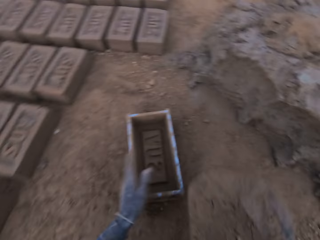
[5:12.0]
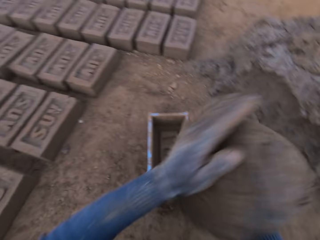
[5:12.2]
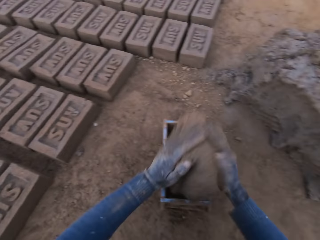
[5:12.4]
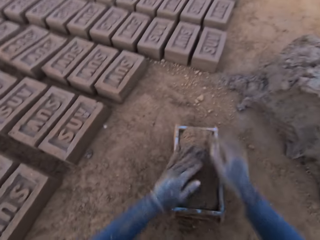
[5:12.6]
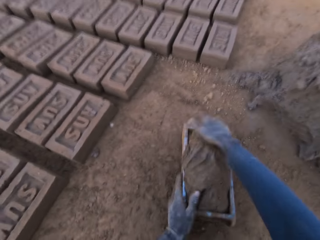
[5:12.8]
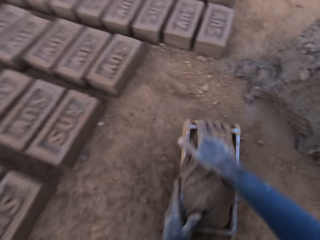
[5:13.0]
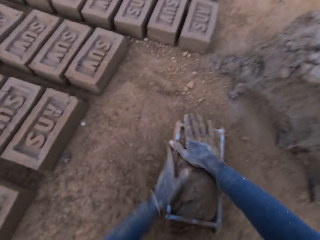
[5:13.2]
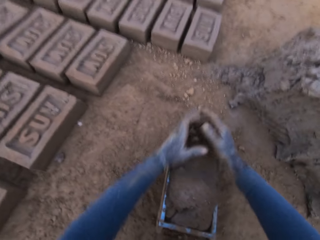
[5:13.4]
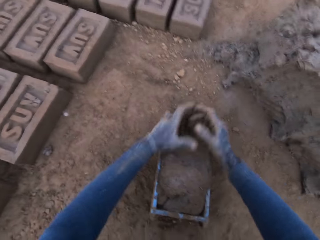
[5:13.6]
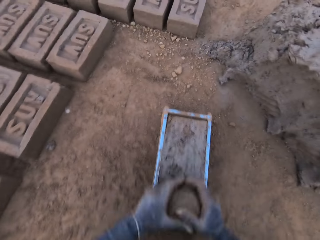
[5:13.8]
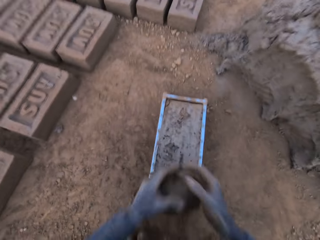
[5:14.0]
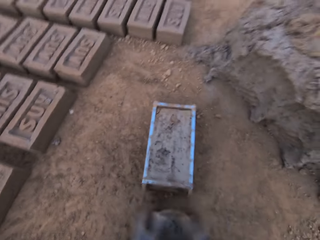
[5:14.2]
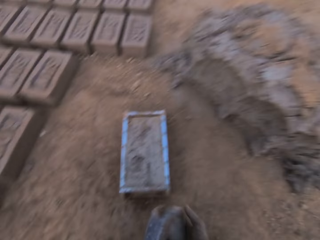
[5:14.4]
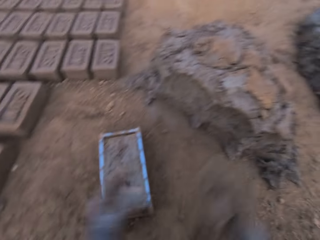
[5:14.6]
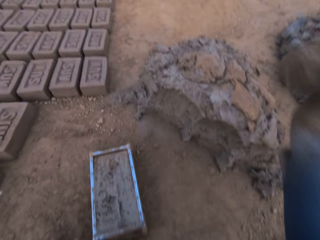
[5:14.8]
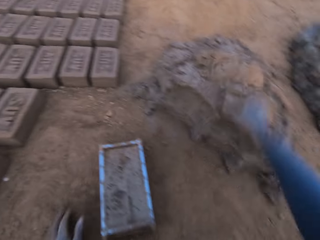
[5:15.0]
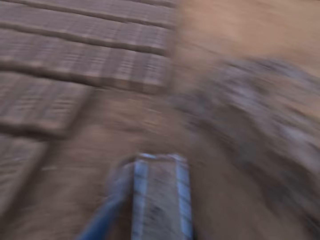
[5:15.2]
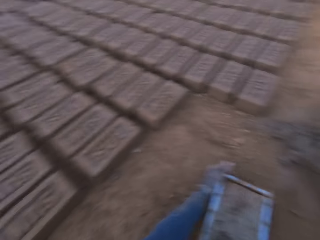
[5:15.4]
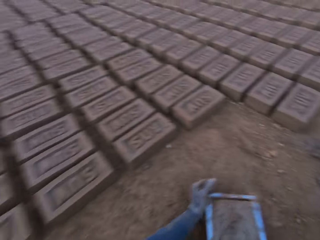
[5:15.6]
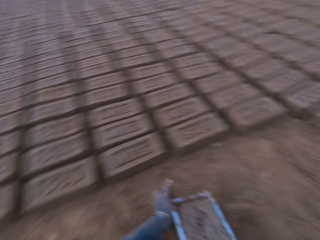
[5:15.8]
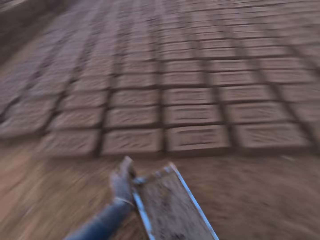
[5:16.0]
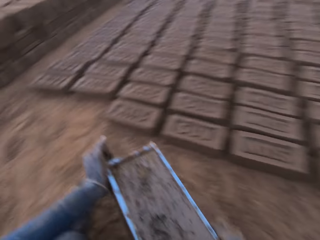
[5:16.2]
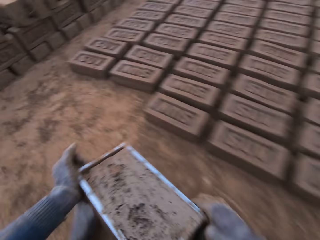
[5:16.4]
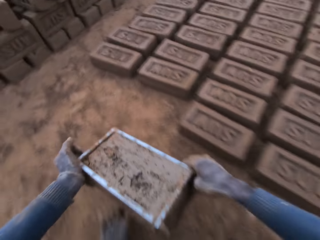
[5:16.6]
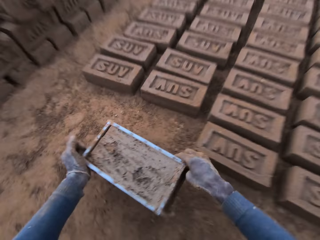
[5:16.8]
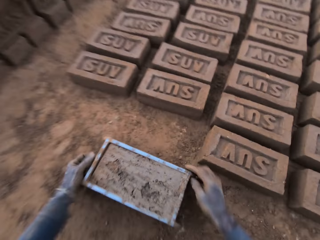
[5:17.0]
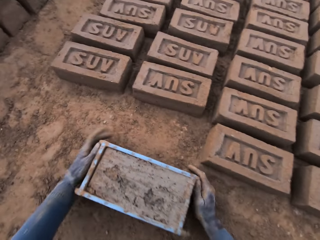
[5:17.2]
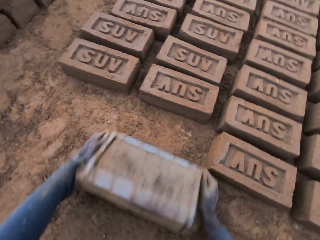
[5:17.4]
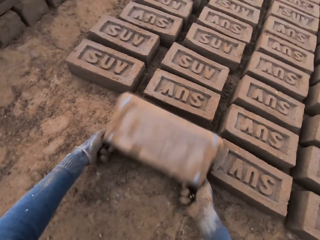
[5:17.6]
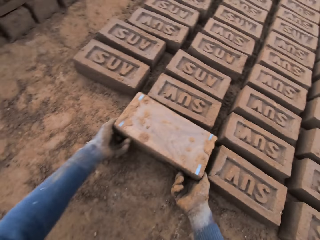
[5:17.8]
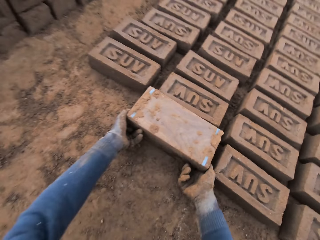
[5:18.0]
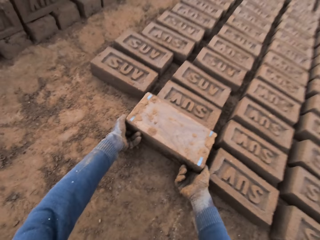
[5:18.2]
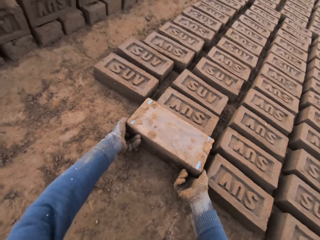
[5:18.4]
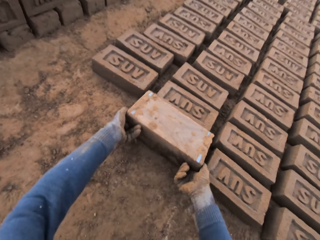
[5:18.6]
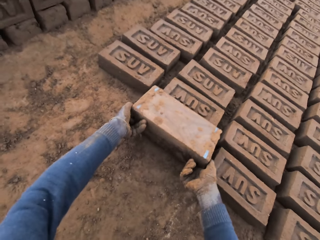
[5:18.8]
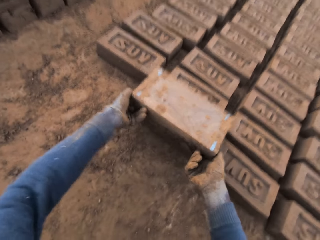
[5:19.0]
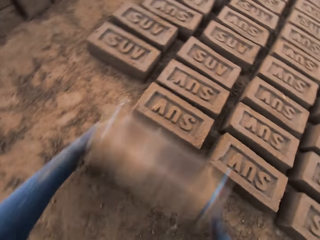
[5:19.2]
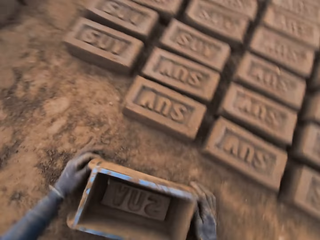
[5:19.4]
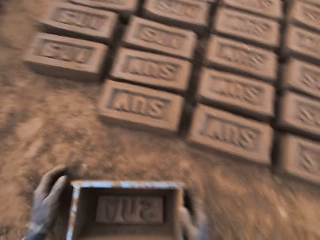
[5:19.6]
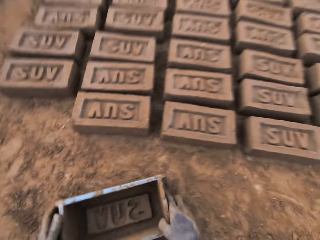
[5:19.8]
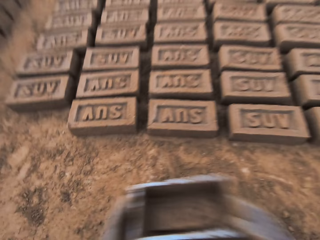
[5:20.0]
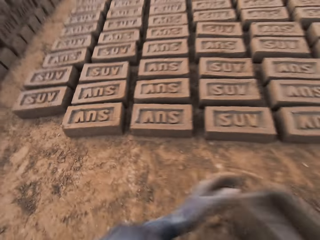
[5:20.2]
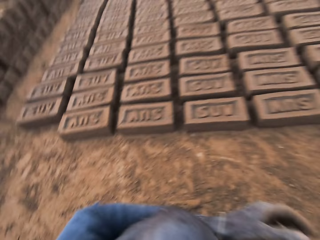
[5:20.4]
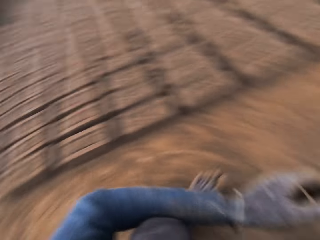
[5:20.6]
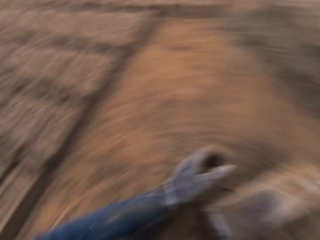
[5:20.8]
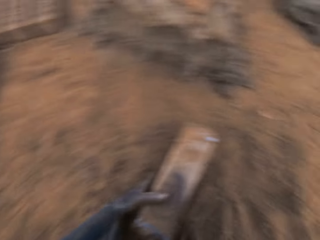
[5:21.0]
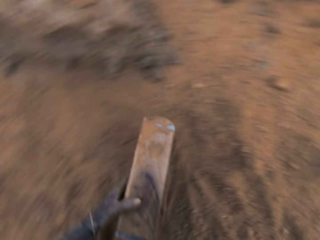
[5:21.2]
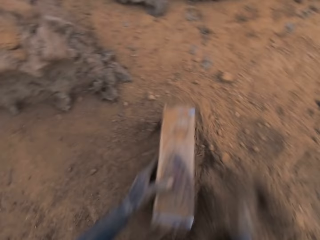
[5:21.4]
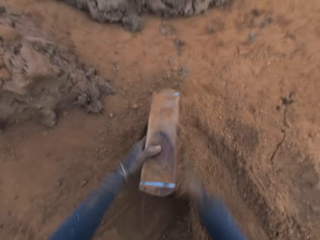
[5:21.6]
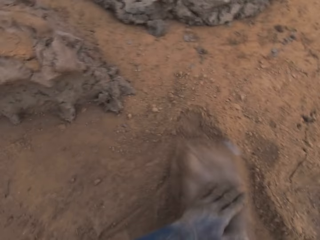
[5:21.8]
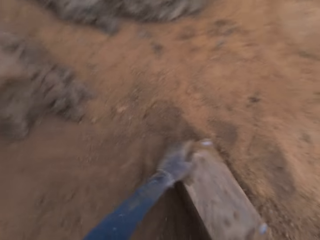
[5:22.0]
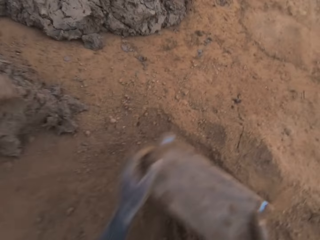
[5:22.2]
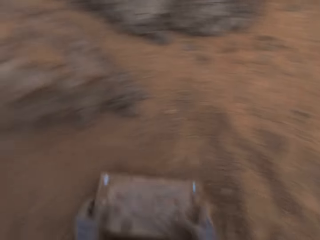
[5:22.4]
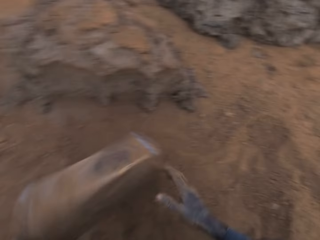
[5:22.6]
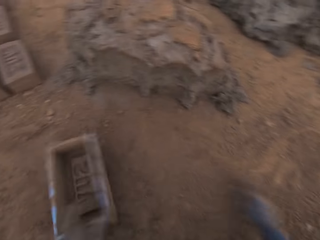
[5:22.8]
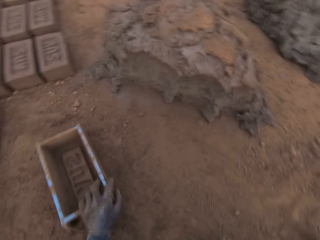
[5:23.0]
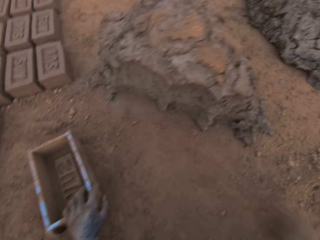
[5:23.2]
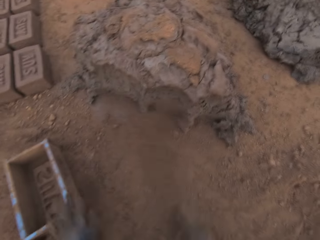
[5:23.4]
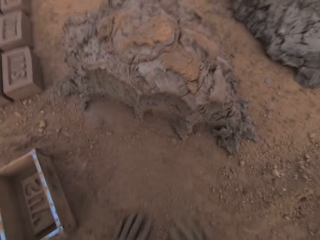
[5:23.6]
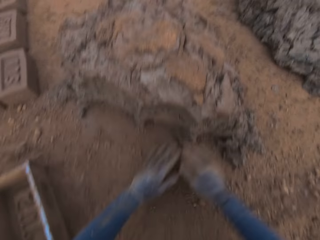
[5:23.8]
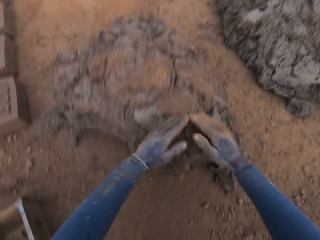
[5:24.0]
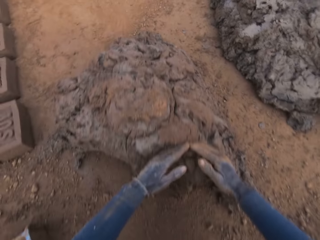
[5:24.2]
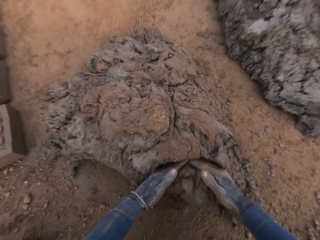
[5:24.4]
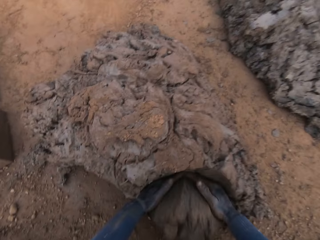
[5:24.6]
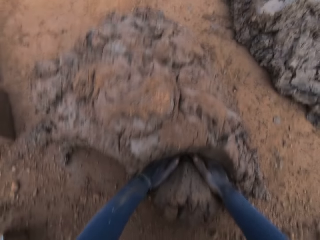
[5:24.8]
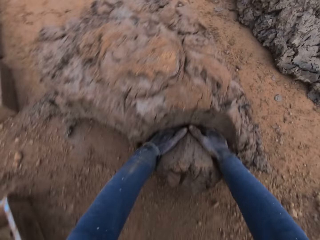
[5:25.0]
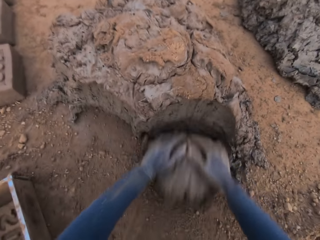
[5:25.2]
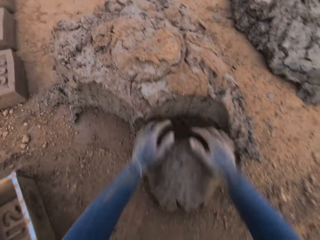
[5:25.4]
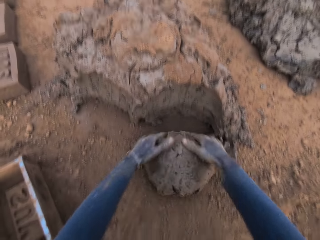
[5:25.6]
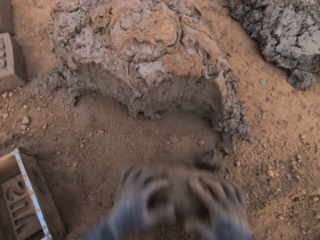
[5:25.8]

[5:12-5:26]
The camera wearer adjusts the brick mold or brick pan with his left hand on the ground. He lifts the clay or mortar and drops the clay on the other. He loads the mortar into the brick mold. He presses the clay in the brick pan. He scrapes mortar from the brick mold with his hands. He lifts the clay. He slams the mortar in his hand on the heap of mortar. He moves the brick mold closer to the bricks aligned on the ground. He lifts the brick pan and places the brick pan on the ground. He flips the brick mold upside down. He removes the brick mold from the brick. He turns the brick pan and places the brick pan on the ground. He moves the brick mold to the sandy area. He lifts the brick pan from the ground. He turns to the sand. He dries the brick mold with sand. He puts the sand in the brick pan. He pours the sand from the brick pan. He hits the mortar pan on the ground. He puts the brick mold on the ground. He spreads the dry sand on the ground. He slides his hands on the ground. He cuts out mortar from the heap of mortar with his hands.

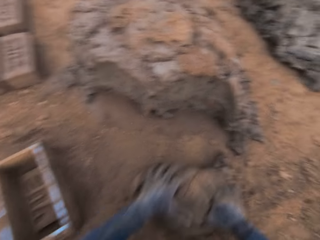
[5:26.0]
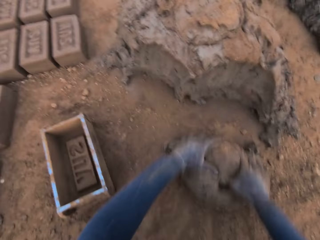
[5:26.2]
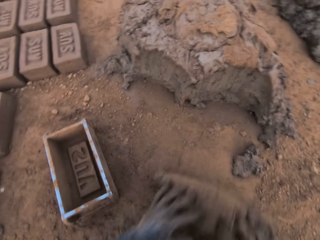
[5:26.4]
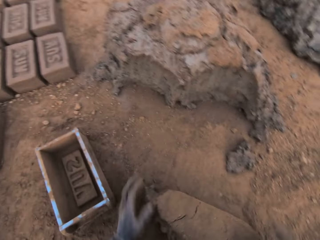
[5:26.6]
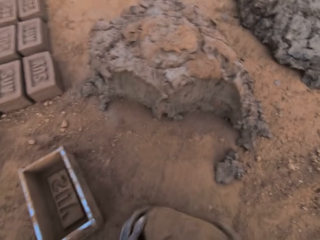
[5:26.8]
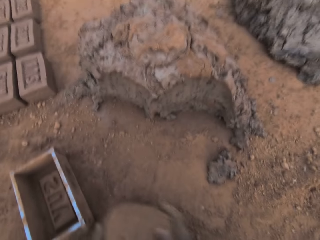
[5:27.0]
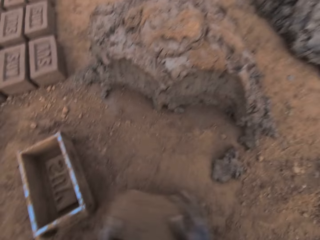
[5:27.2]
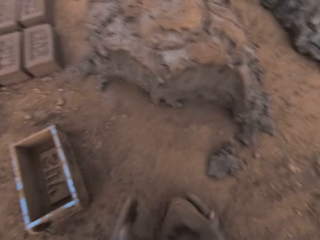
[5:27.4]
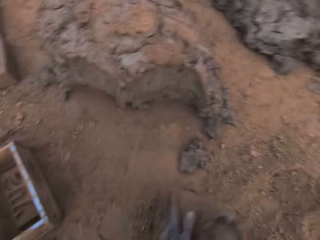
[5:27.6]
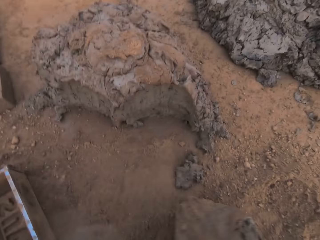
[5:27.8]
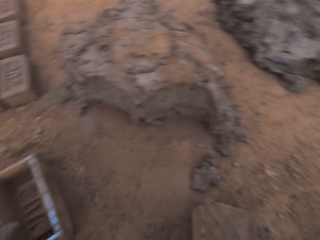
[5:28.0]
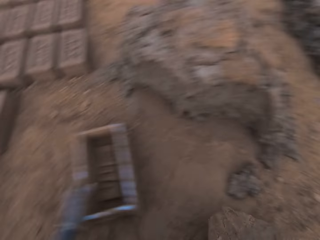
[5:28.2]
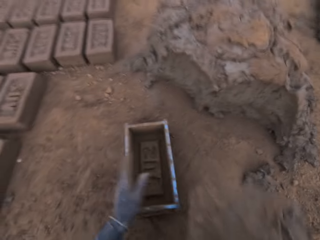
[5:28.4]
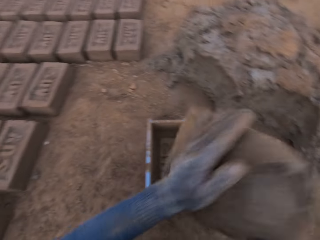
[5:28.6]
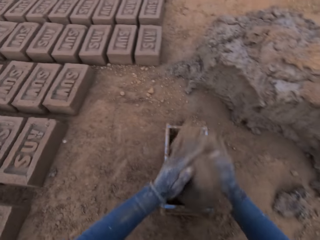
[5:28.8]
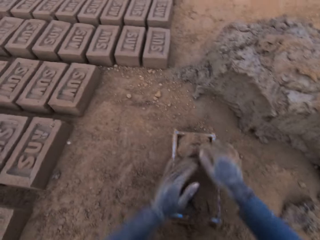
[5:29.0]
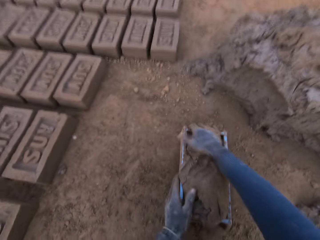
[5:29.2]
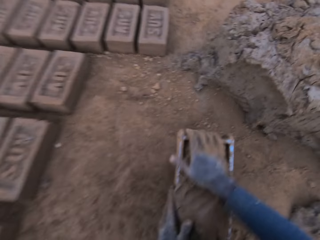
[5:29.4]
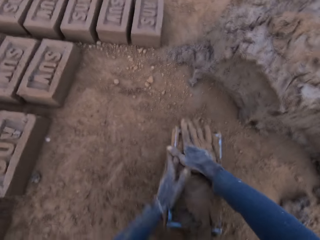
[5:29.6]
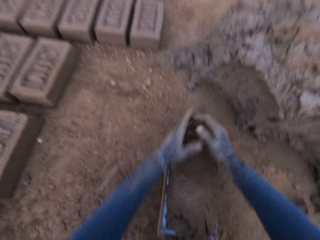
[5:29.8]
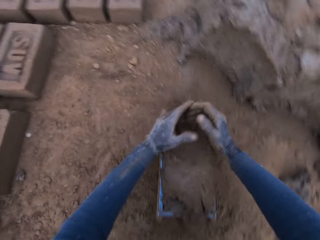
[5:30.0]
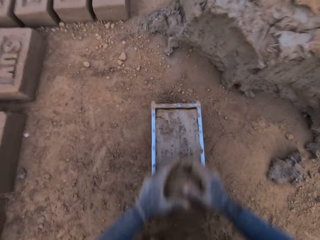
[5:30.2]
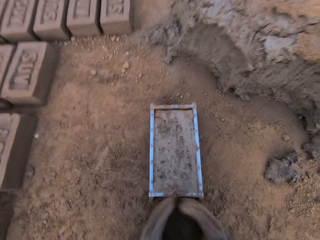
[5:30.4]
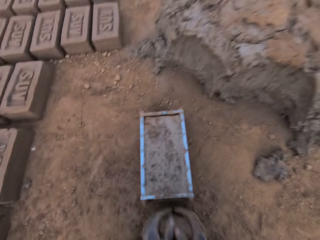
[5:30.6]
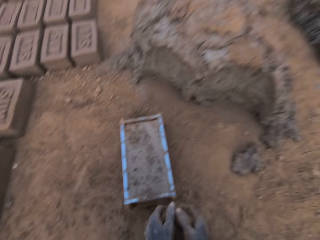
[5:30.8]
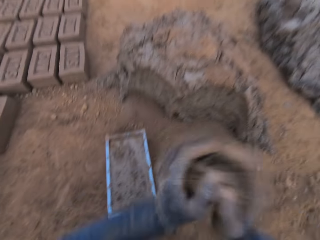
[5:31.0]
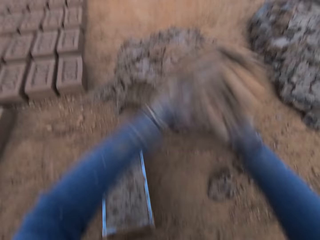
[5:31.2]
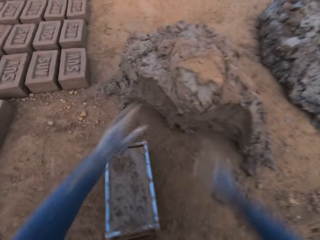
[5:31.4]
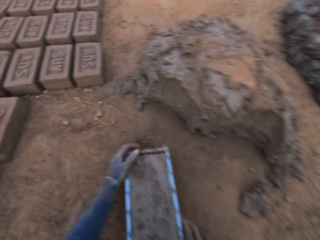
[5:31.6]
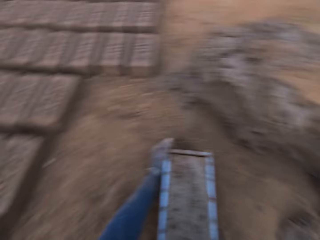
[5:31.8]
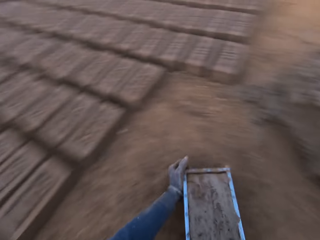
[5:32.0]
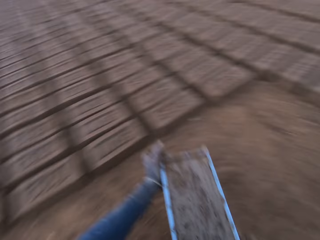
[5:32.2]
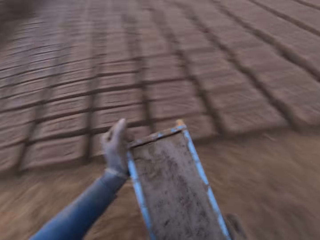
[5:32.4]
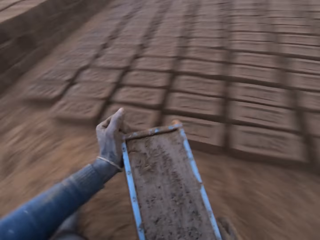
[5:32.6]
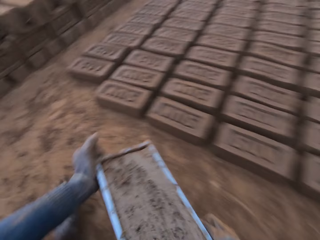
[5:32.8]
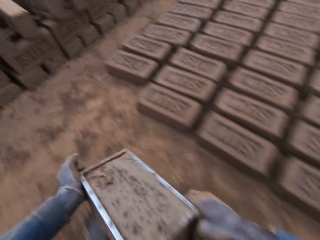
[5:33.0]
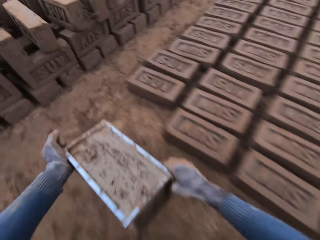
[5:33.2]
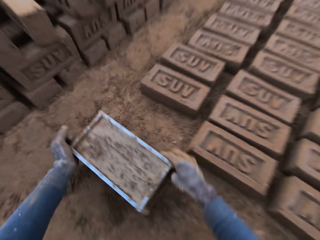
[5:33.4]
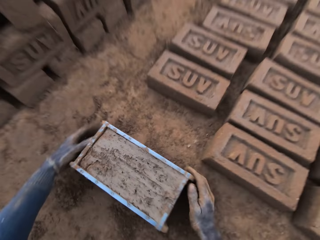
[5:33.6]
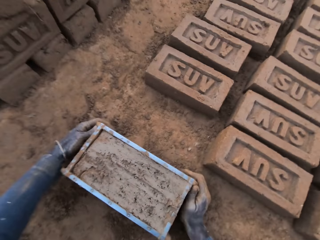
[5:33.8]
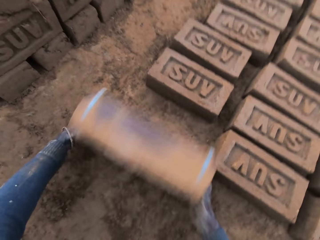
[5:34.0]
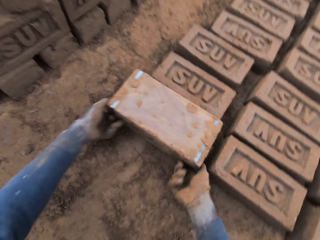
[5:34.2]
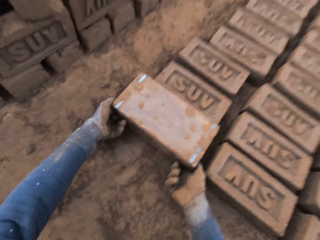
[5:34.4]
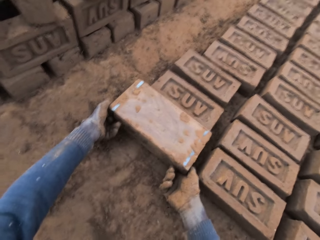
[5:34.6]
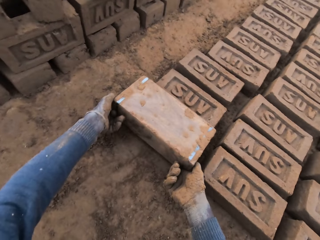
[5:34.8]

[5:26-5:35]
The camera wearer rolls the clay or mortar on the ground. He molds the mortar on the ground. He holds the clay with his left hand. He adjusts the brick mold or brick pan with his left hand on the ground. He lifts the clay. He loads the mortar into the brick mold. He presses the clay with his right hand. He scrapes mortar from the brick mold with his hands. He lifts the clay from the ground. He drops the mortar in his hand on the heap of mortar. He moves the brick mold closer to the bricks aligned on the ground. He lifts the brick pan from the ground. He turns to the left. He drops the brick pan on the ground. He flips the brick mold upside down. He removes the brick mold from the brick.
